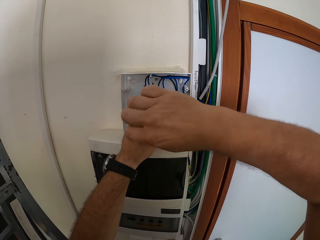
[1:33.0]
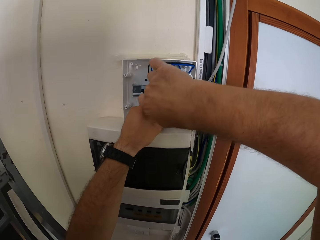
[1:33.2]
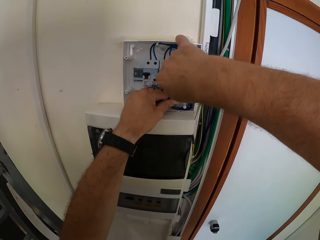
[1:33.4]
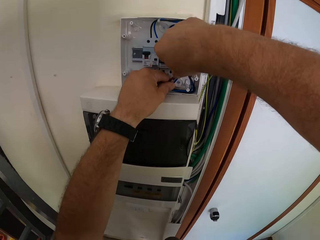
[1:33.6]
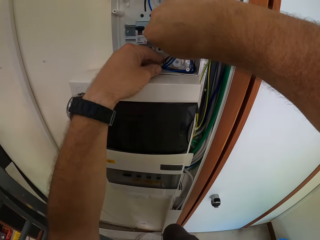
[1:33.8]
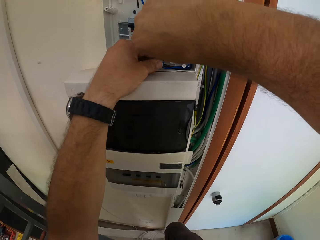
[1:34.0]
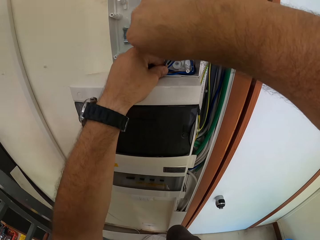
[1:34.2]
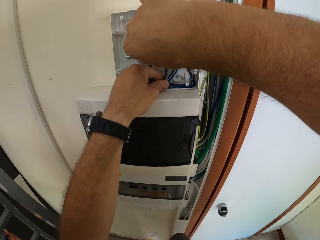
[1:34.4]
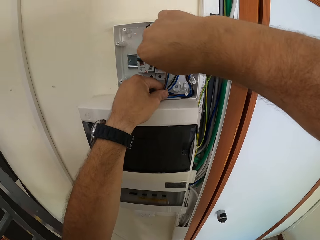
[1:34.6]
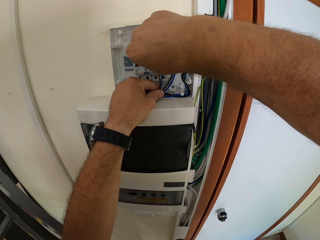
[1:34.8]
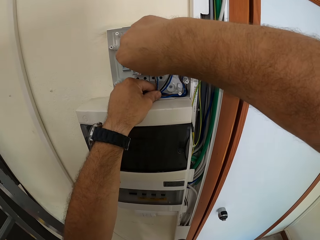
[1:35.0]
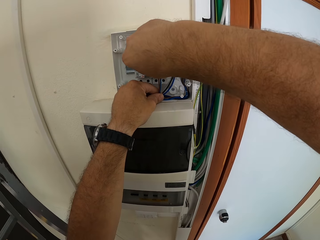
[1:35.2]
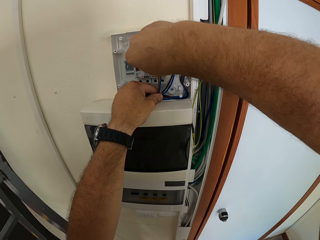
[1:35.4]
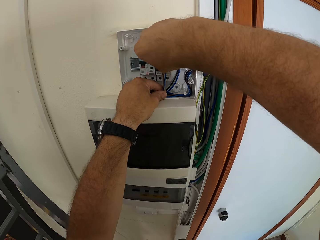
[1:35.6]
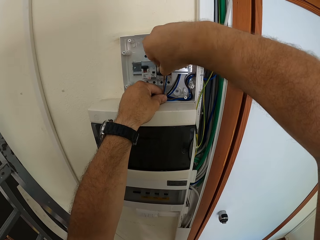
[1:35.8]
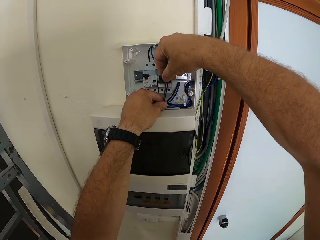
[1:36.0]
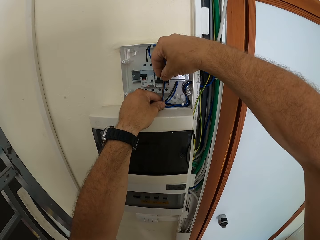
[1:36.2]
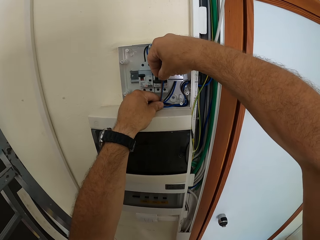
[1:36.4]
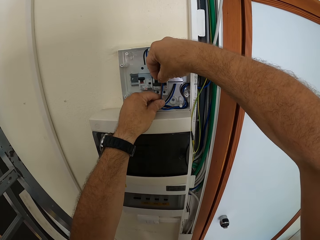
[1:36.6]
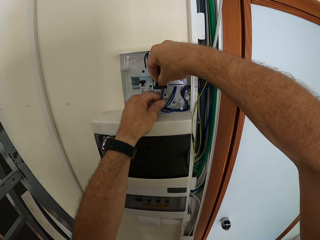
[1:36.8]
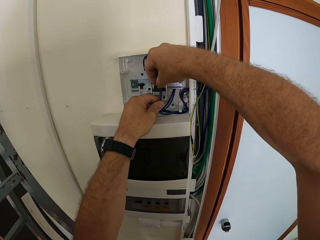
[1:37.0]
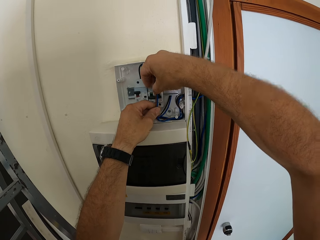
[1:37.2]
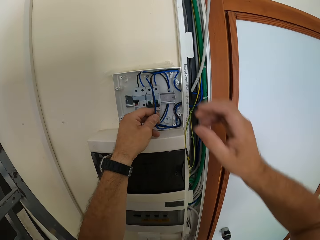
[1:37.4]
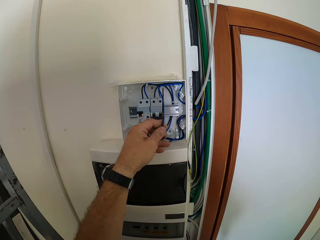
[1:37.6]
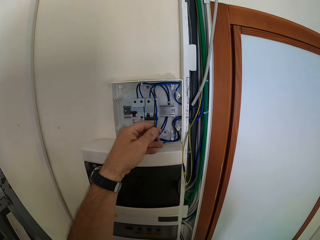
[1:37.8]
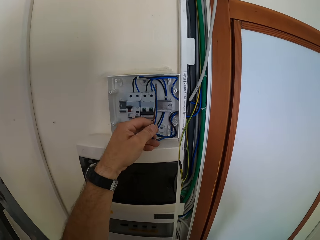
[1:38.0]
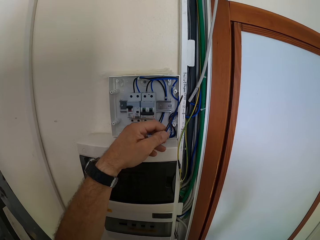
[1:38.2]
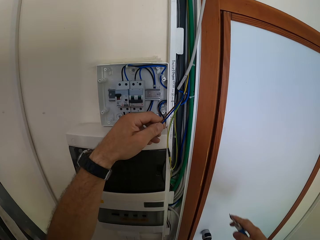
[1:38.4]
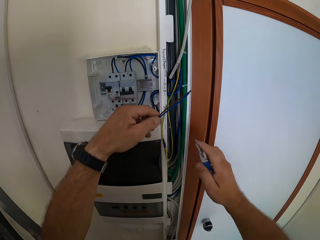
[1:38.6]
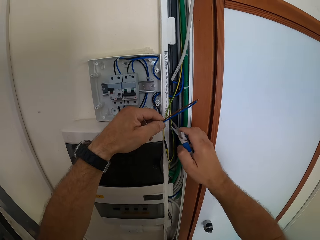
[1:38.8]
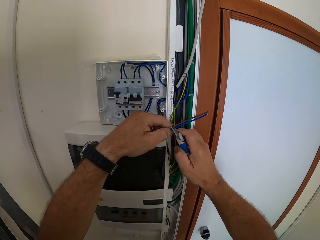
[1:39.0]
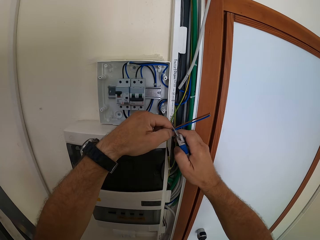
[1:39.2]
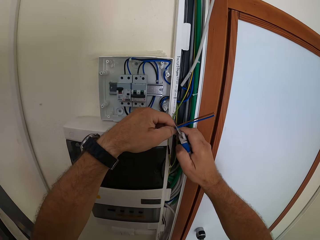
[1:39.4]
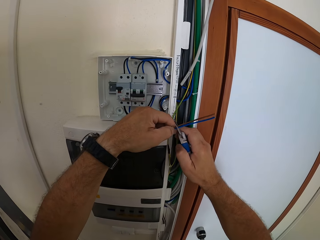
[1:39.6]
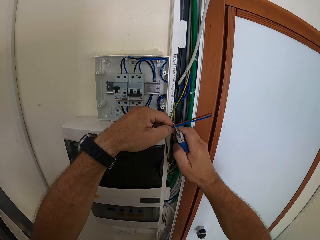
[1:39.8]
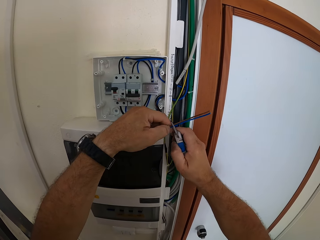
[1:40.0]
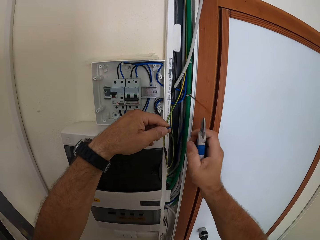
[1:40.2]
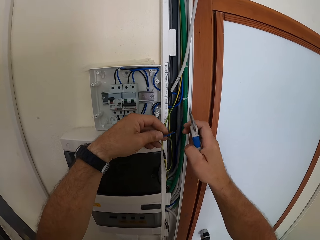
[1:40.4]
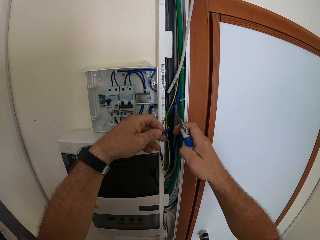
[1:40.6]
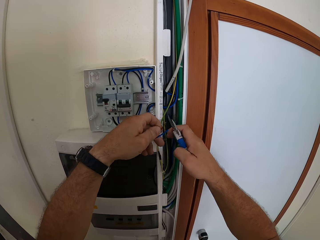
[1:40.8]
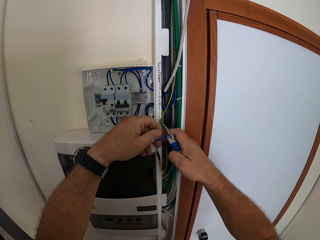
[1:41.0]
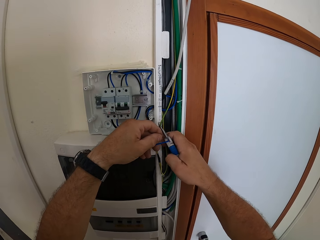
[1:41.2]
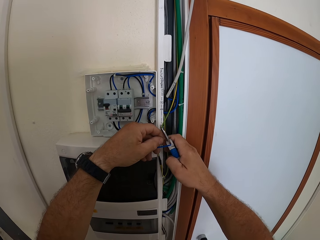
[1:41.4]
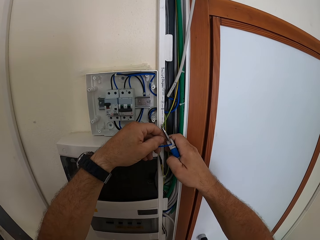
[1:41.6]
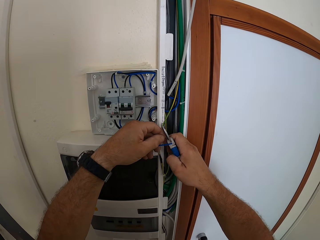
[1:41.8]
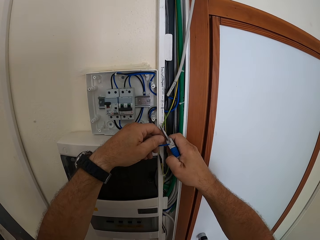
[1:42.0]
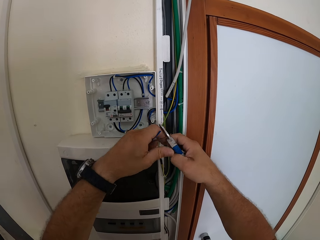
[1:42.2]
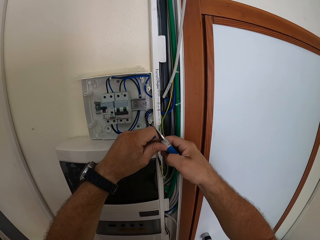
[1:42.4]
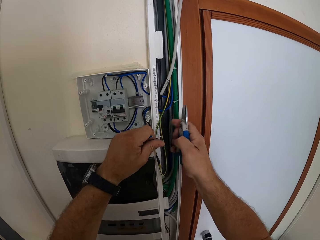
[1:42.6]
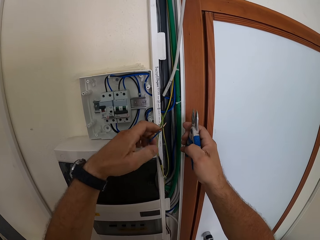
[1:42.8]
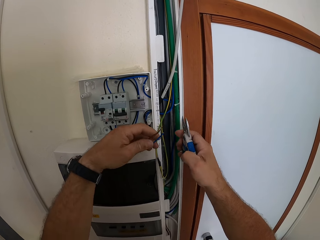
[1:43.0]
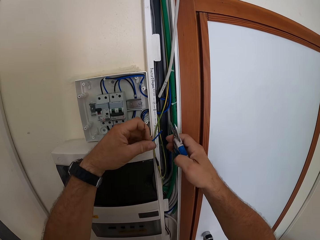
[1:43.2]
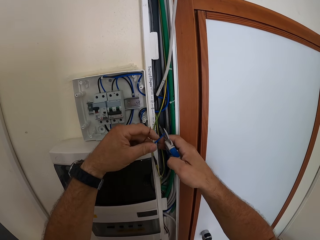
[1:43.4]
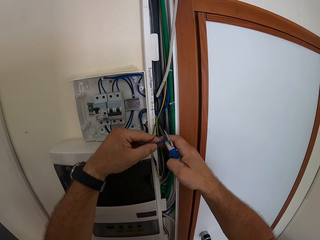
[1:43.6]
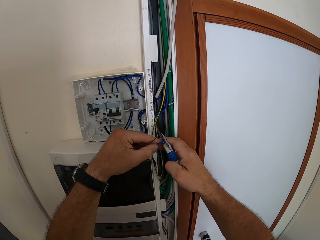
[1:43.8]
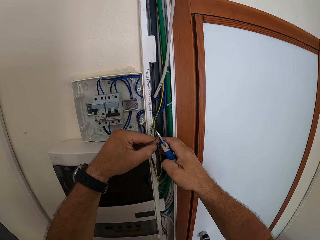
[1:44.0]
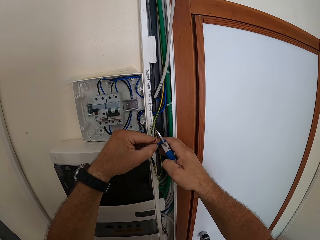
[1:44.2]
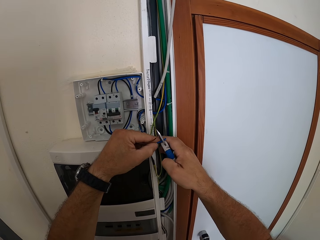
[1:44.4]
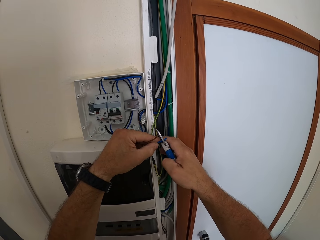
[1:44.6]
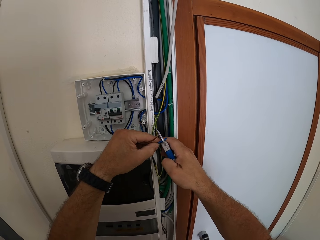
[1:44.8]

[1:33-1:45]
The camera wearer holds a wire cutter. They cut the cable with the scissors. They remove the rubber of the cable with the scissors.

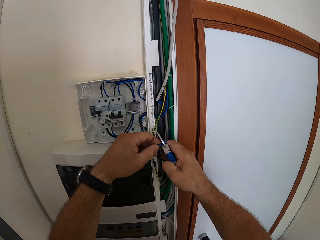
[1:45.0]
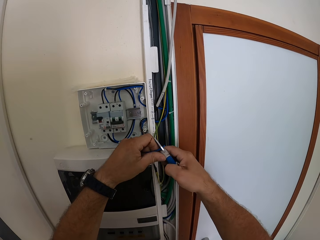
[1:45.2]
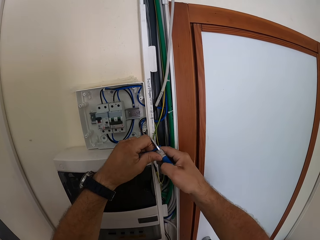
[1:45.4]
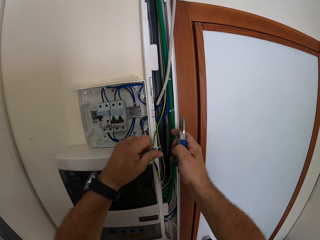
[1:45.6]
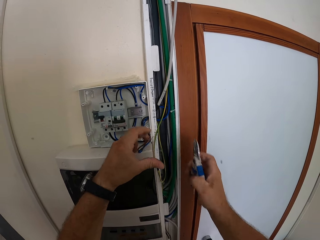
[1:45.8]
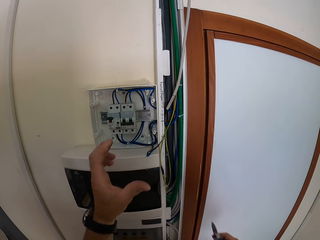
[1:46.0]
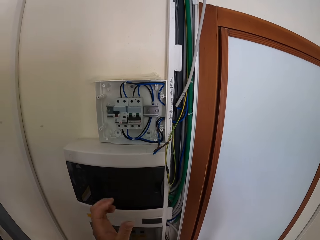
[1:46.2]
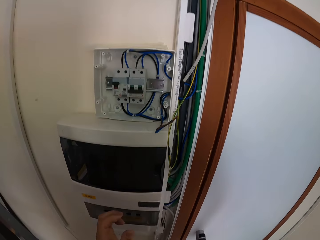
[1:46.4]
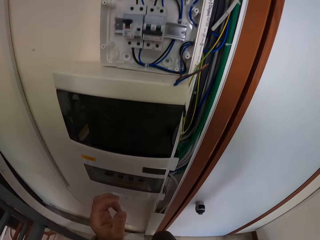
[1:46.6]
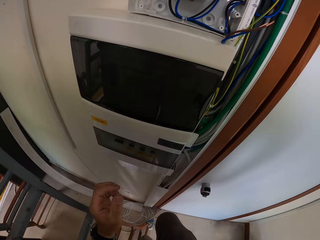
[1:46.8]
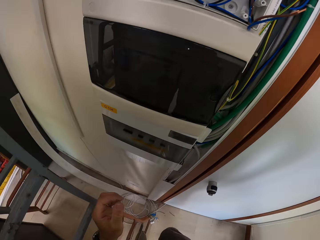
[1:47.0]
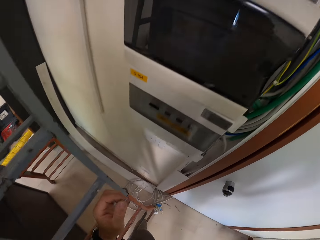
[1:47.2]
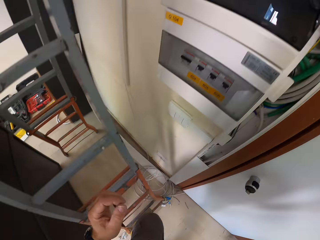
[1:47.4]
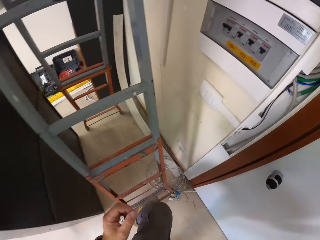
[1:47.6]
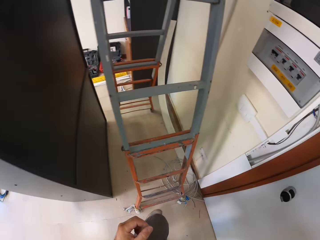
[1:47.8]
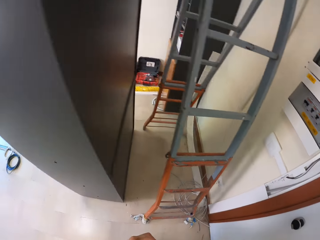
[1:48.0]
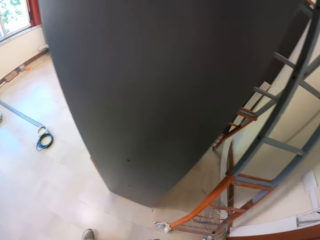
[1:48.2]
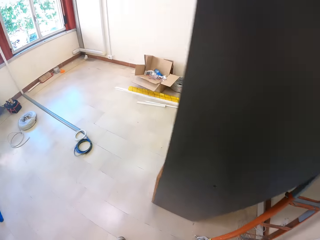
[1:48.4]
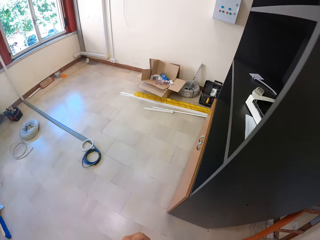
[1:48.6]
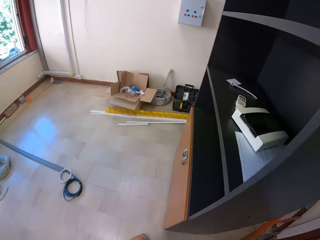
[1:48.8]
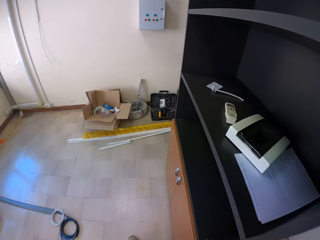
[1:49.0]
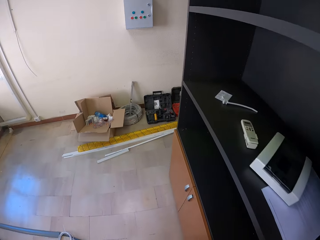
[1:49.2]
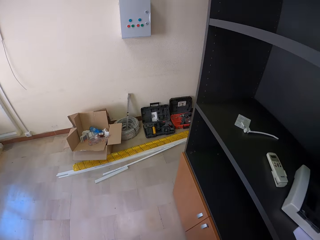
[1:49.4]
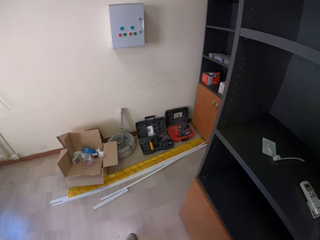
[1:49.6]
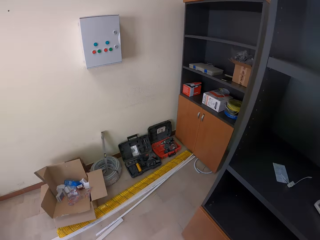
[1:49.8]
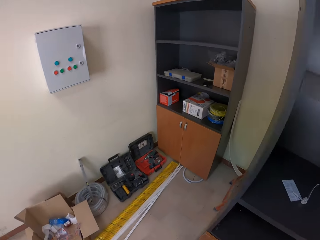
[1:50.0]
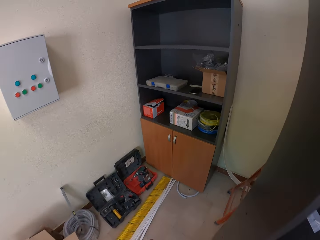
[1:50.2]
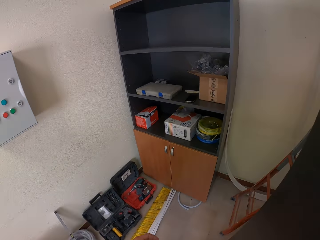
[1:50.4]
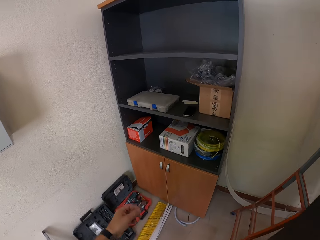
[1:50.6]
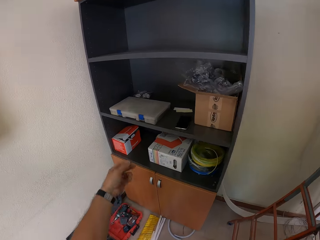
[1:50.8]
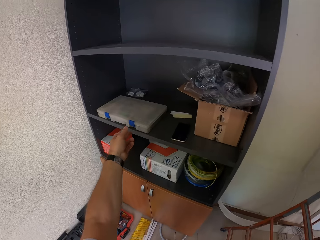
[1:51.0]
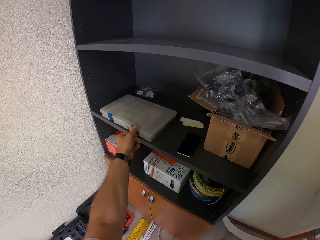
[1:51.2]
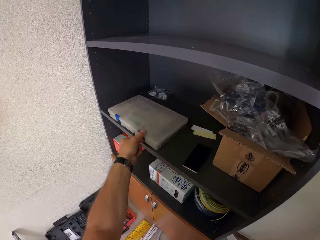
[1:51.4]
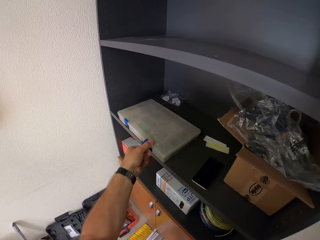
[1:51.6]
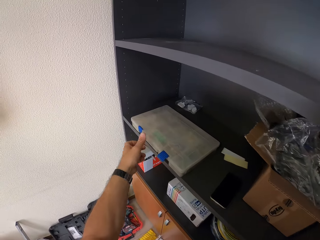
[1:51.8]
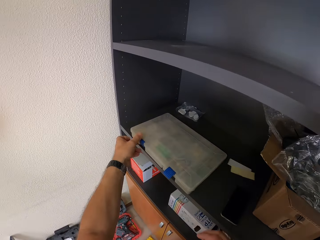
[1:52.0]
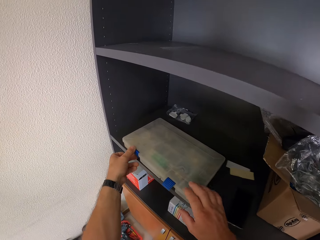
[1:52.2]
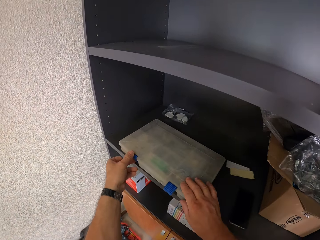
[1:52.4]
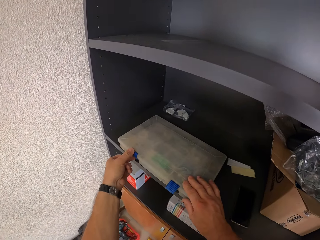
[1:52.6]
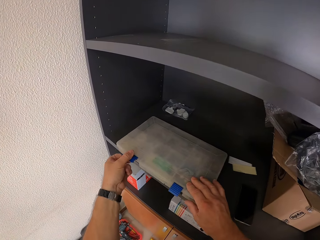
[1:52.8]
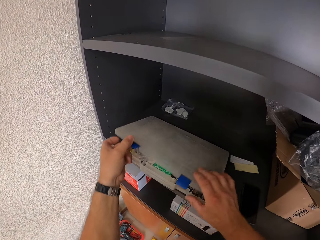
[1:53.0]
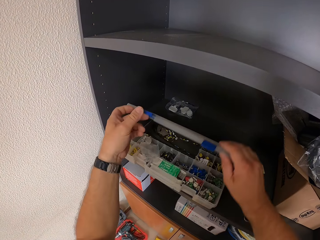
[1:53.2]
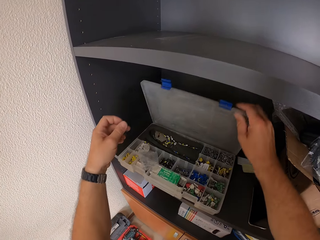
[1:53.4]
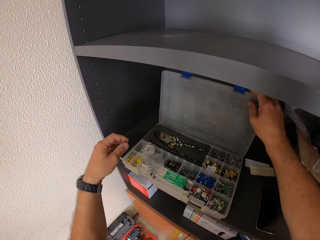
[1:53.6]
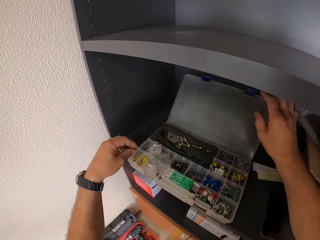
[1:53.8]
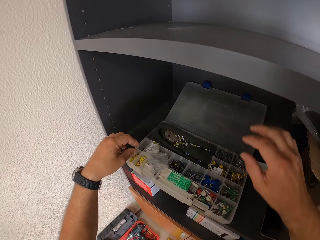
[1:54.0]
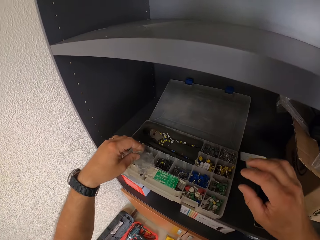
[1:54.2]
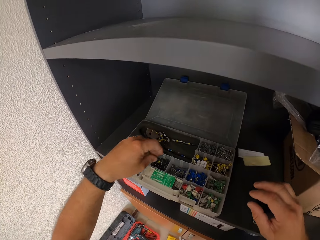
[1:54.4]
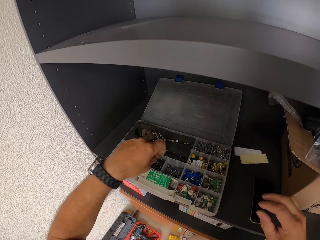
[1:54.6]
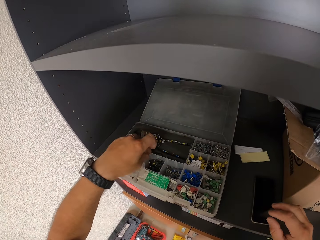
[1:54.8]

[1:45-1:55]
The camera wearer removes his left hand from the cable. He moves across the room to the wooden shelf. He gets down from the ladder. He touches a plastic tool case or tool box. He grabs the tool box and opens the plastic tool case.
